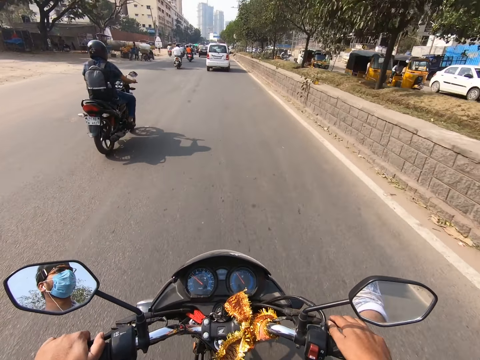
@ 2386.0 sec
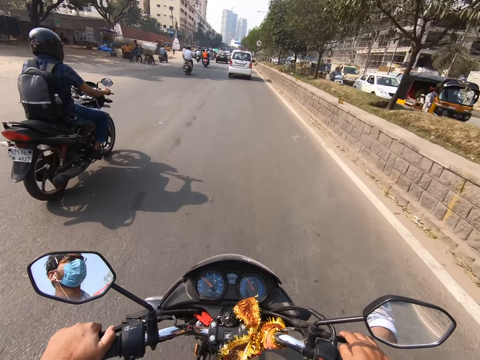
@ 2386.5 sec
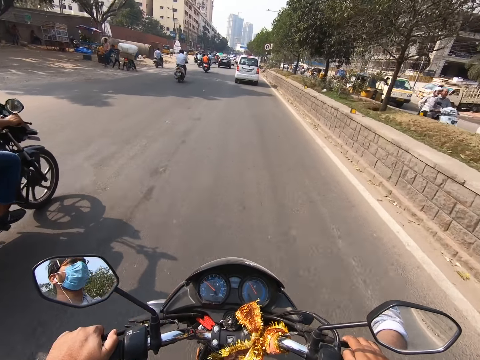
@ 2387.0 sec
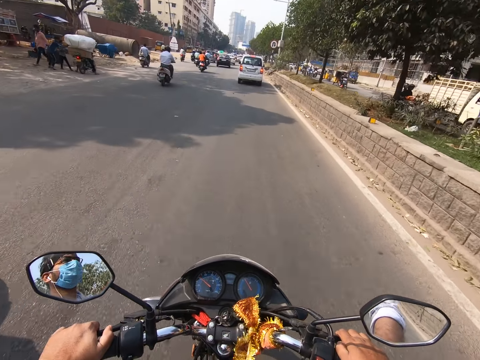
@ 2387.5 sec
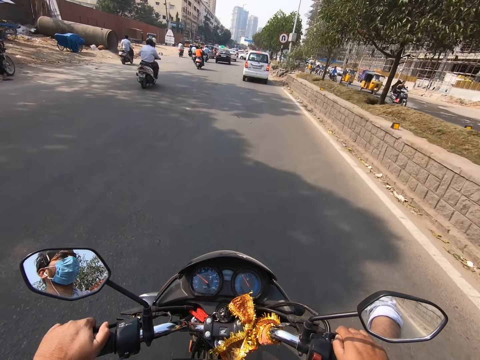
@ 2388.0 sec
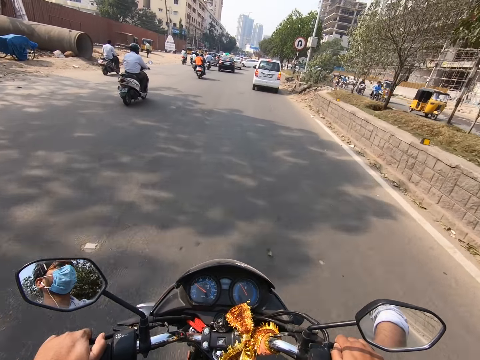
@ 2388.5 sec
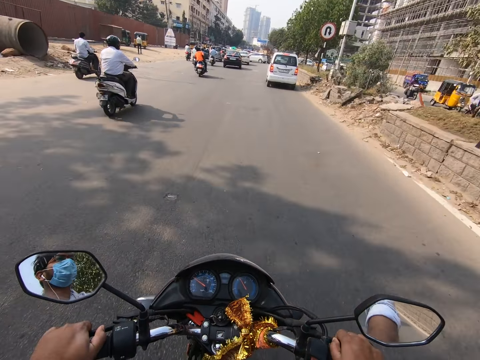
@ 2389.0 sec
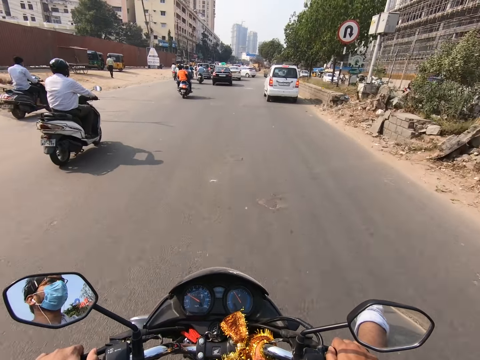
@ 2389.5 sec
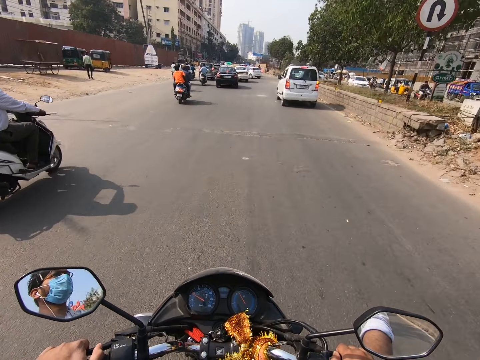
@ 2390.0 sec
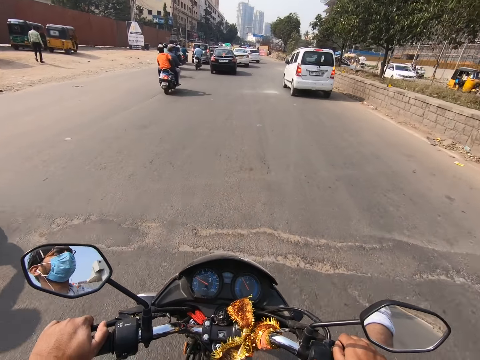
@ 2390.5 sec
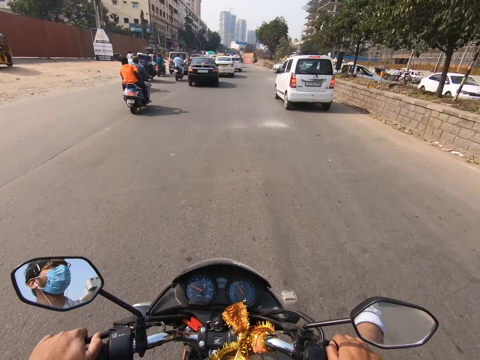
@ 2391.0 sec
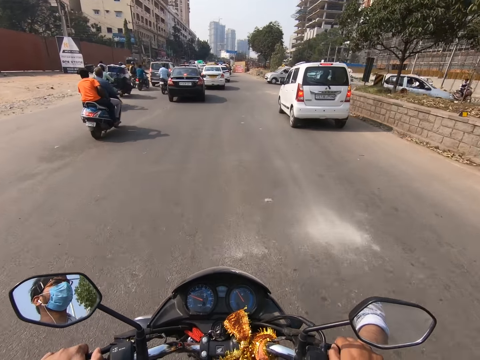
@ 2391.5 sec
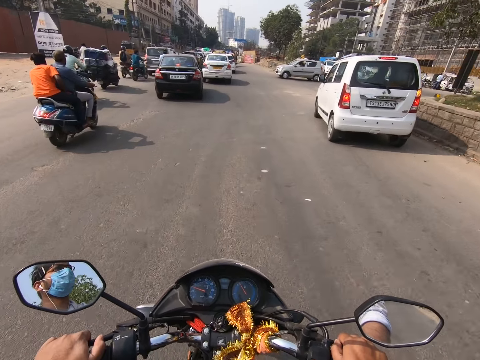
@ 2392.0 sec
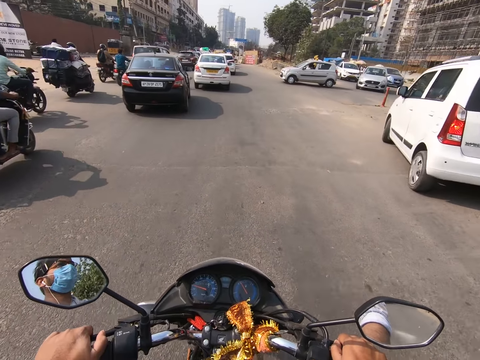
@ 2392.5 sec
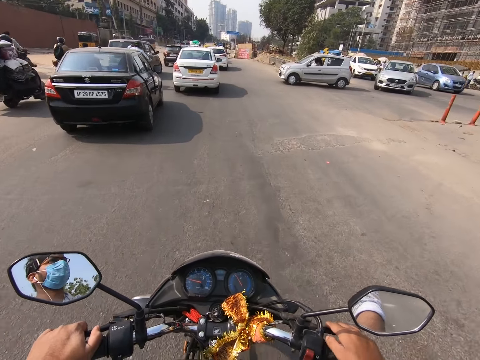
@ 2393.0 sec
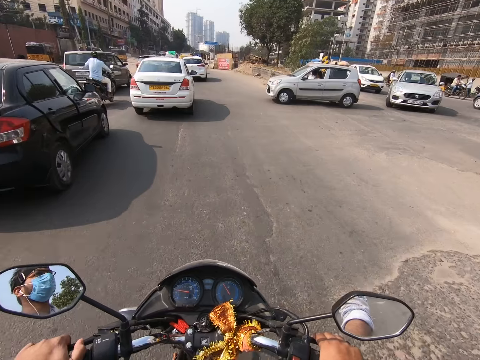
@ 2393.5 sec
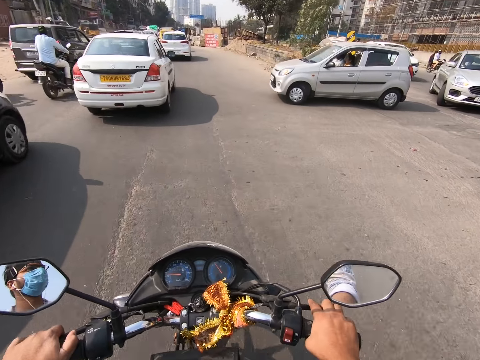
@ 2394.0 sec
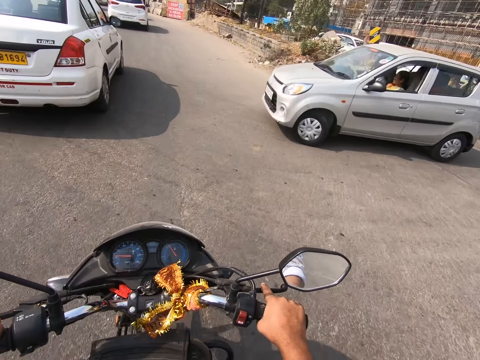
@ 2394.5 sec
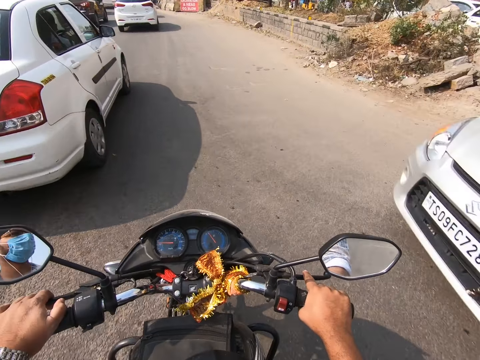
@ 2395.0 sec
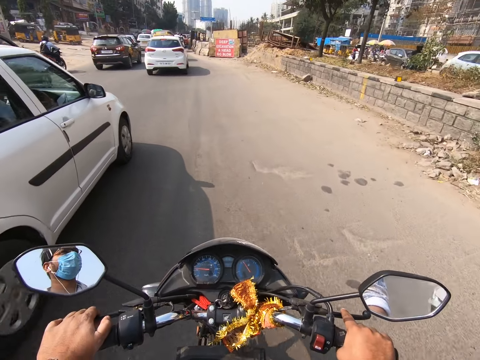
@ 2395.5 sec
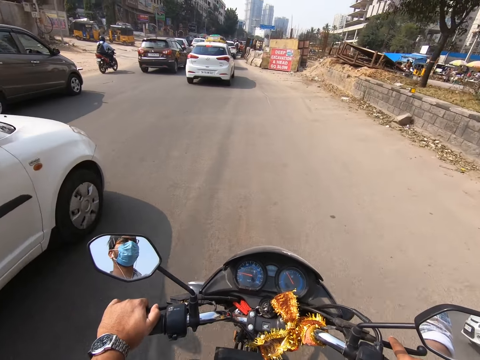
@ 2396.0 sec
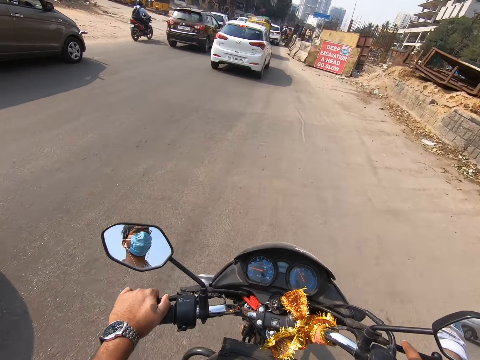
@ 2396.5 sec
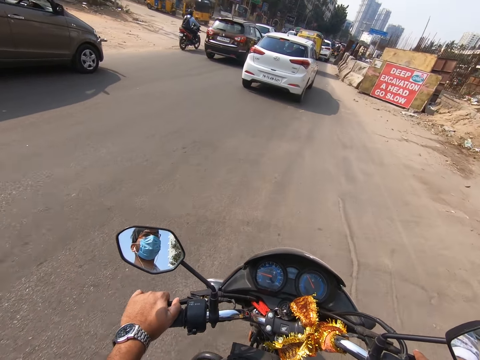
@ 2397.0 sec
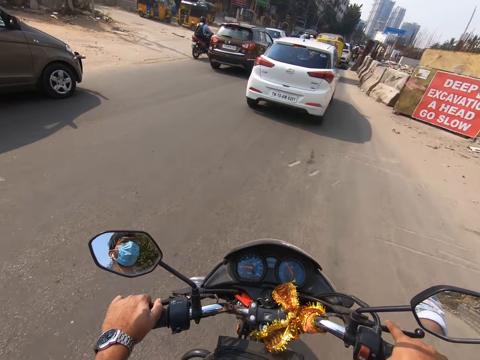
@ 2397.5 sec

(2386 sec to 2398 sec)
The camera wearer rides past a motorcycle. They do so again. They ride past a white car. They ride past a black car. They ride past a grey car. They ride past a white car.

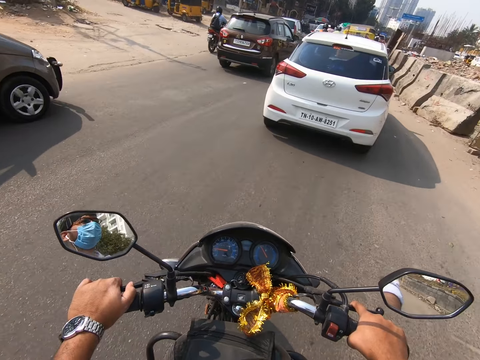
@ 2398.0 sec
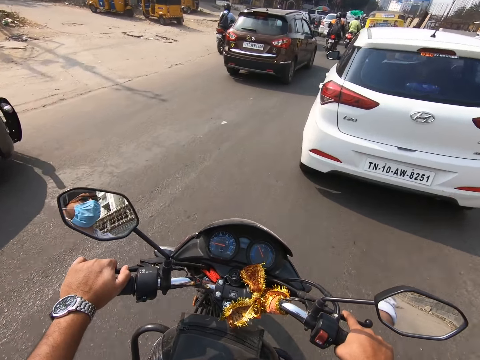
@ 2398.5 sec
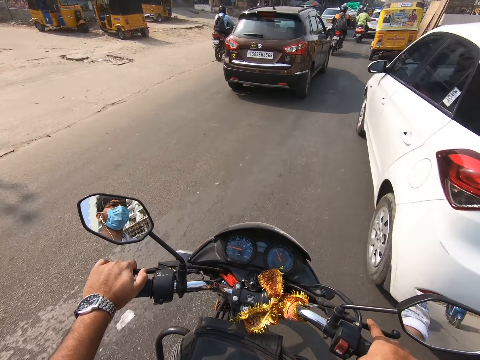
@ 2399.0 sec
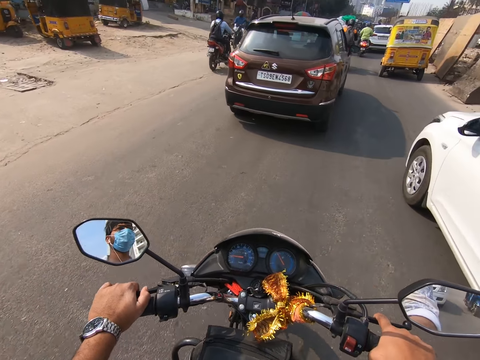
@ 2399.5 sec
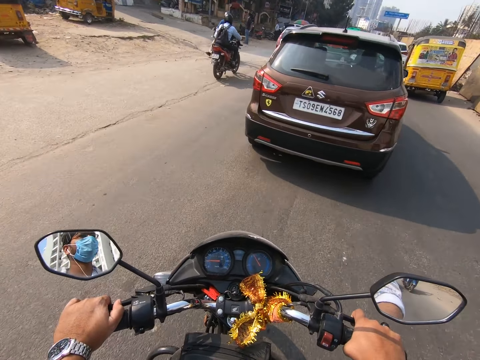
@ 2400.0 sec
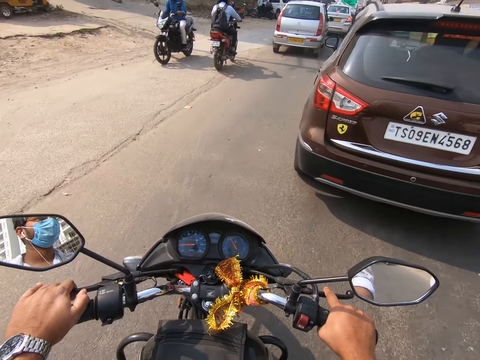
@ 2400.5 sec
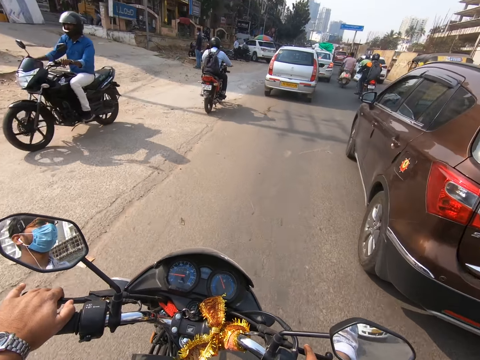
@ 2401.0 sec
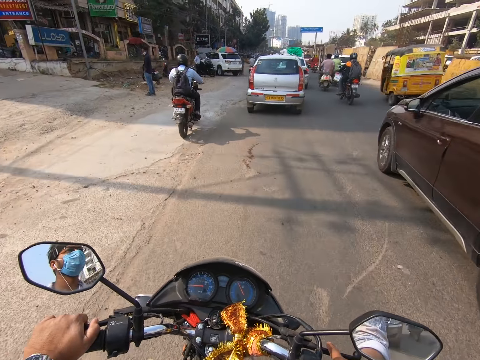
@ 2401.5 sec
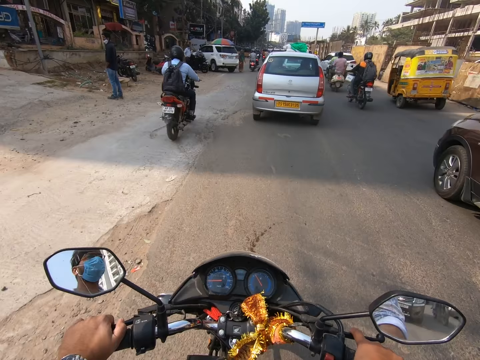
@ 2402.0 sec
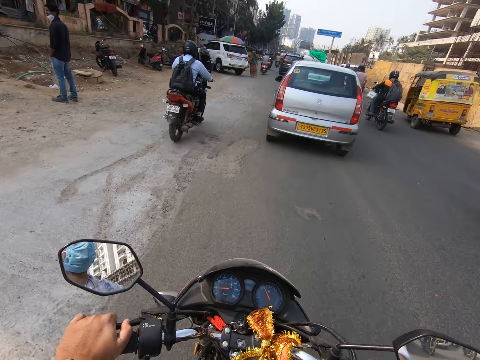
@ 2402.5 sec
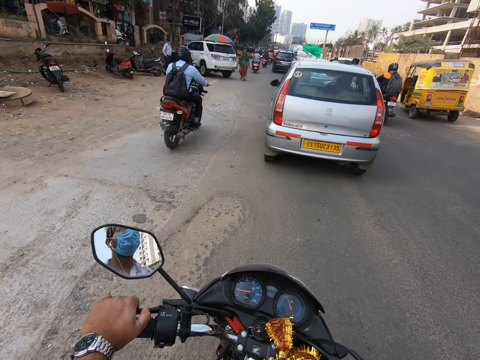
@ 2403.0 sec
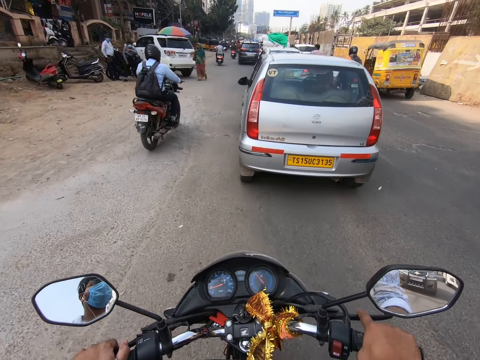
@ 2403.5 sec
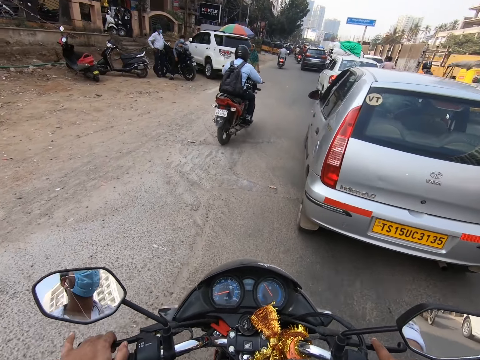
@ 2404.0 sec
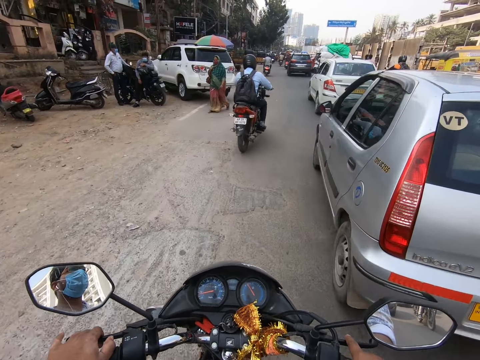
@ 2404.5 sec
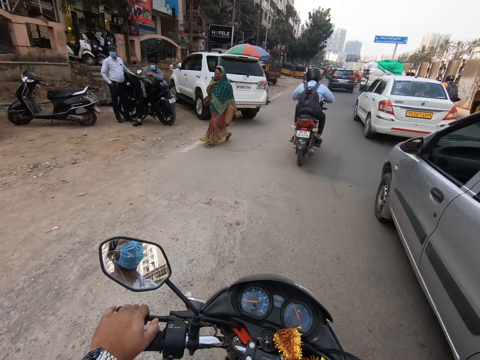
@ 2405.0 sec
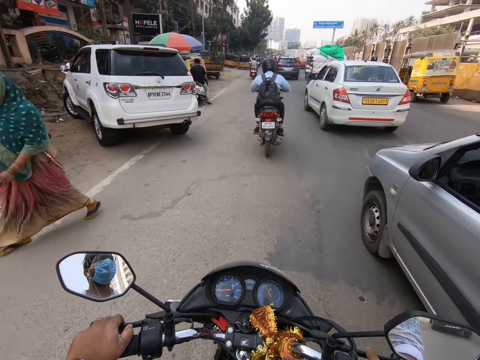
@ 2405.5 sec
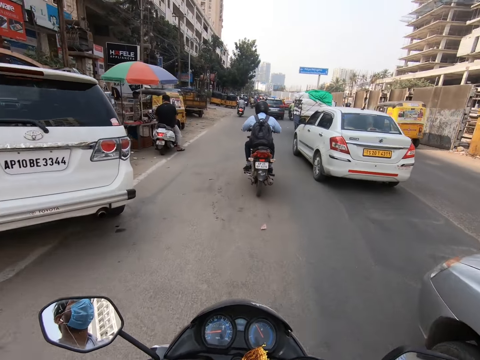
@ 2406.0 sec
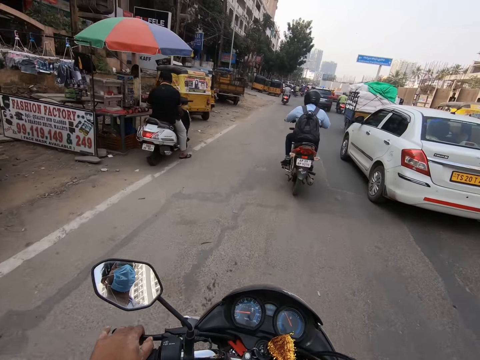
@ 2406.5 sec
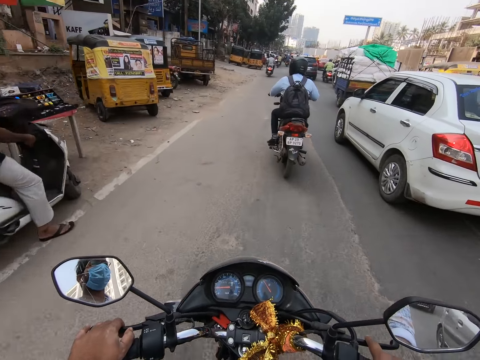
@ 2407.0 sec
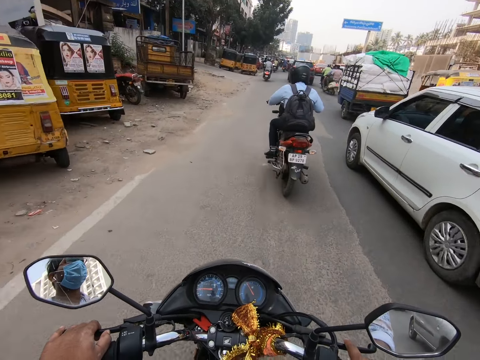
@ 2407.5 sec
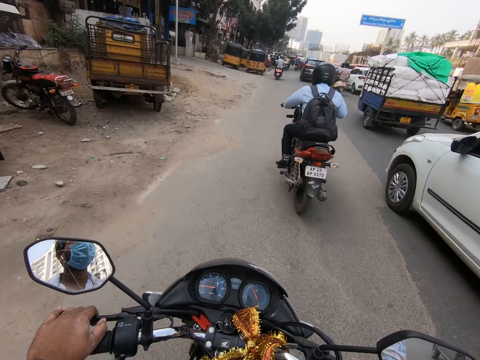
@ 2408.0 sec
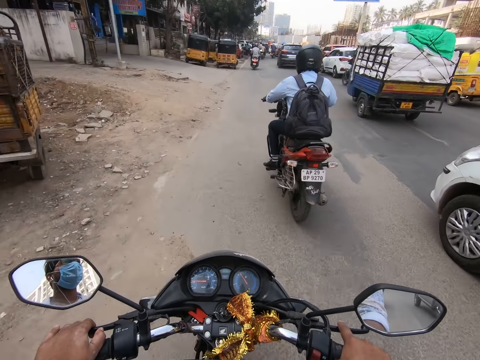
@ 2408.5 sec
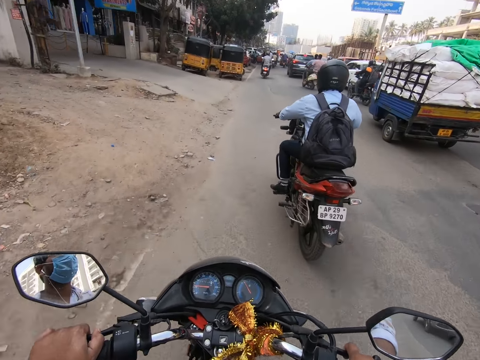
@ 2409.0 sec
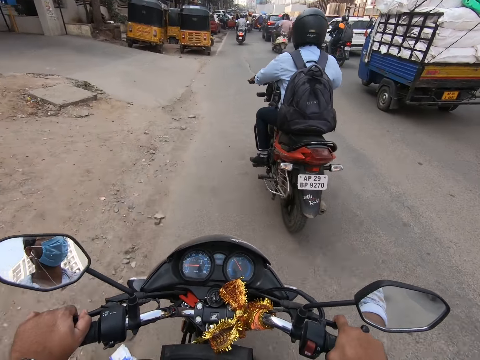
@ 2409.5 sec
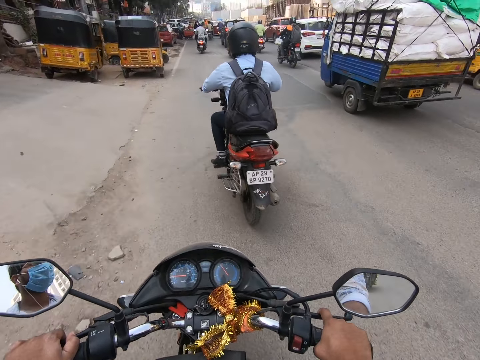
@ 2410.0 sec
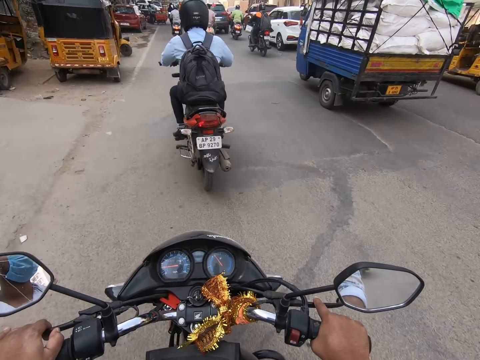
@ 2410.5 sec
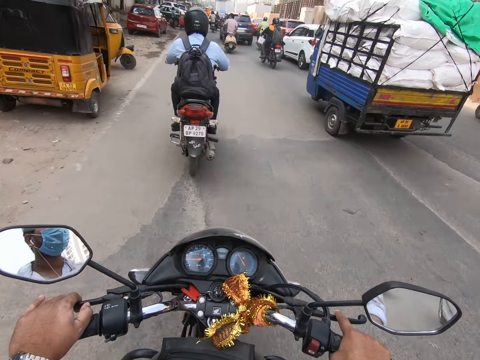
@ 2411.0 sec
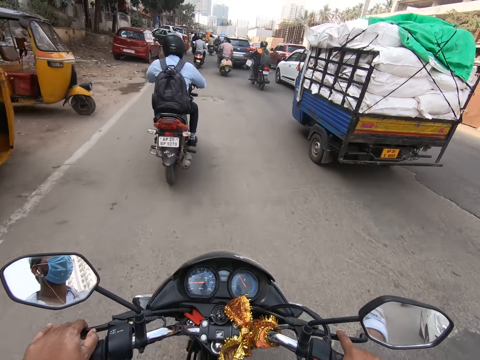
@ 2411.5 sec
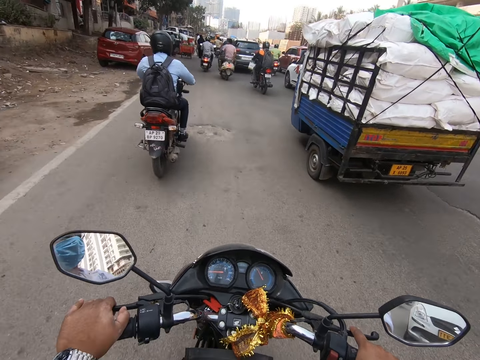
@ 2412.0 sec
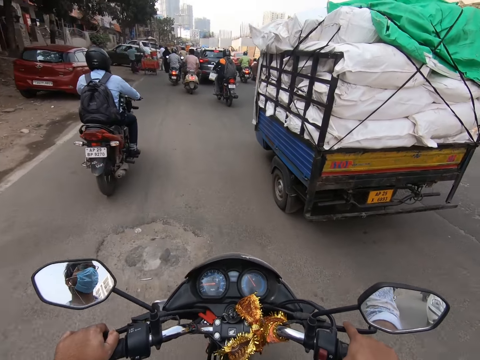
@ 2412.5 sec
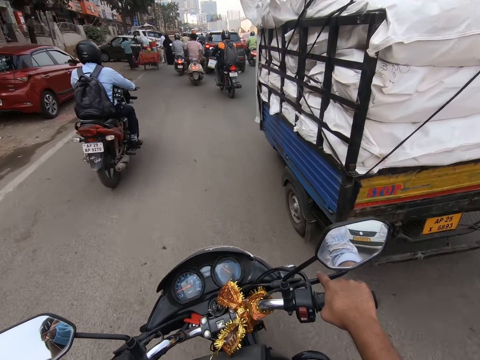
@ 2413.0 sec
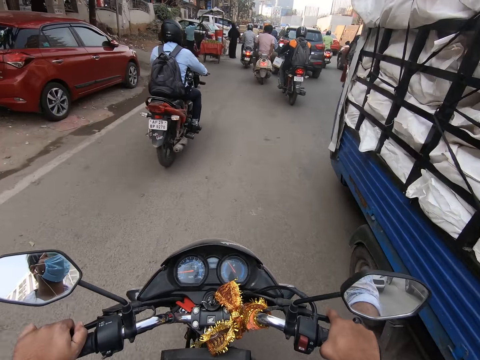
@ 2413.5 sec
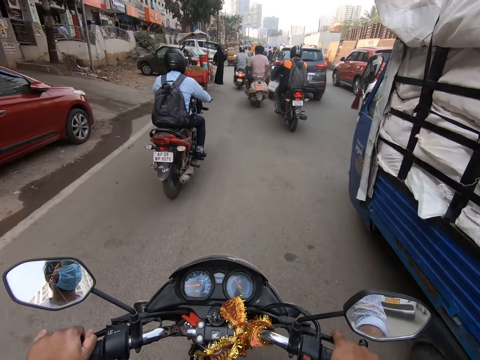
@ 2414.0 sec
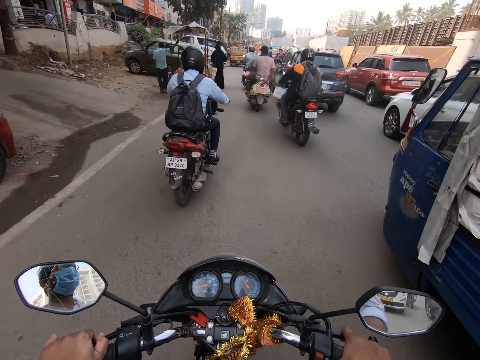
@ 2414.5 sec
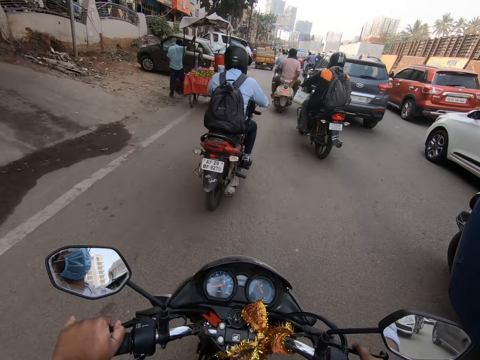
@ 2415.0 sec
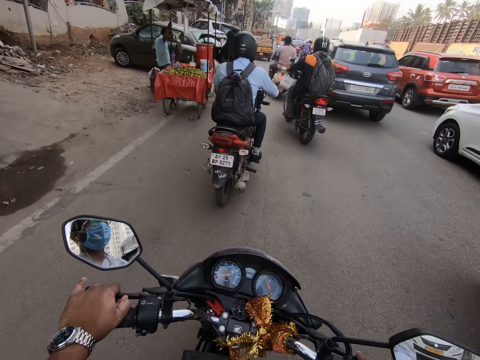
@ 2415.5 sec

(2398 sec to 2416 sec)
The camera wearer rides past a white car. He pulls the brake lever of the motorcycle with his right hand. He rides past a brown car. He pulls the clutch lever of the motorcycle with his left hand. He rides past a grey car. He rides past a white car. He pulls the brake lever of the motorcycle with his right hand. He rides past a lorry. He pulls the brake lever of the motorcycle with his right hand.
